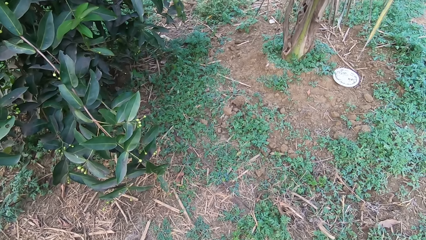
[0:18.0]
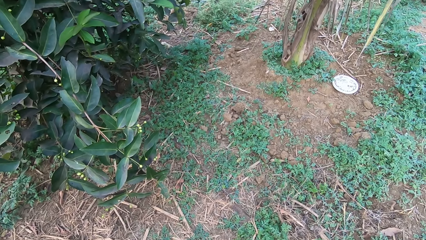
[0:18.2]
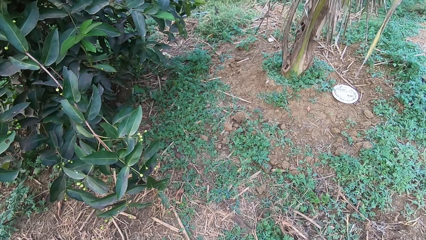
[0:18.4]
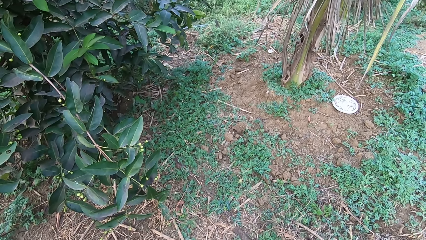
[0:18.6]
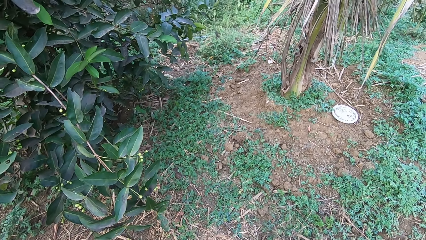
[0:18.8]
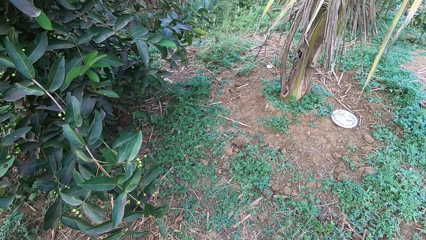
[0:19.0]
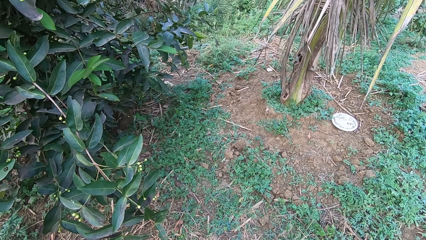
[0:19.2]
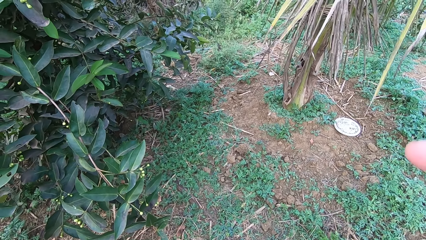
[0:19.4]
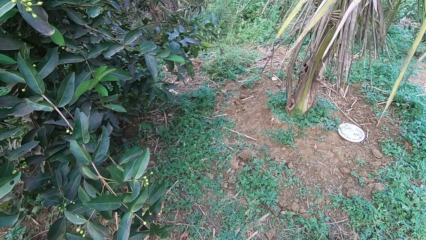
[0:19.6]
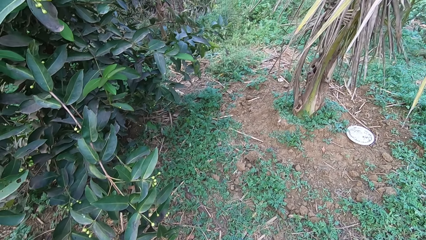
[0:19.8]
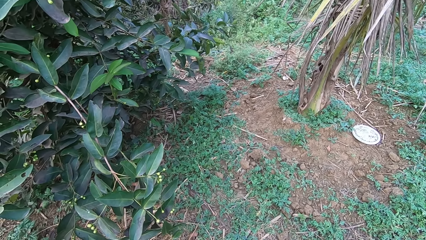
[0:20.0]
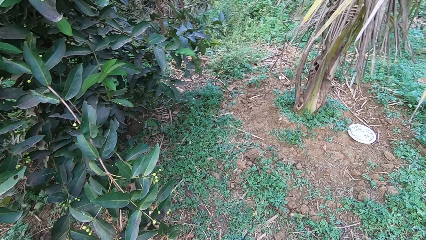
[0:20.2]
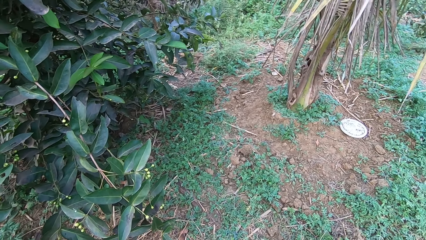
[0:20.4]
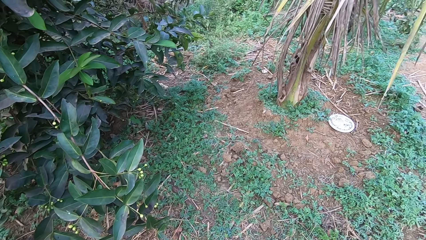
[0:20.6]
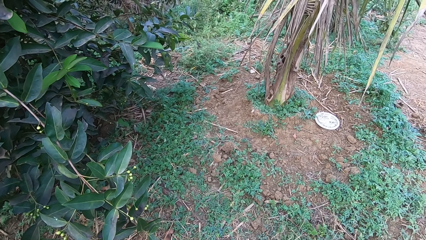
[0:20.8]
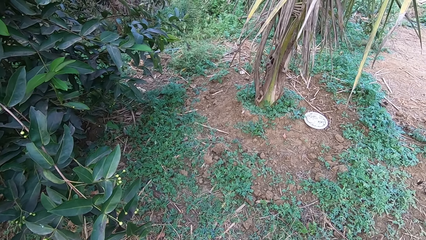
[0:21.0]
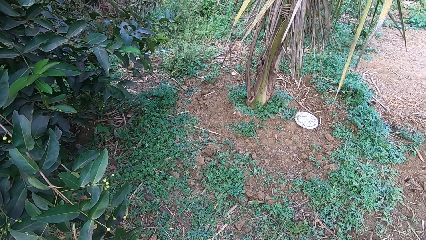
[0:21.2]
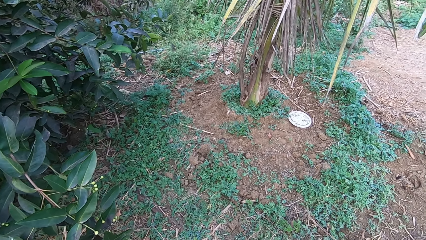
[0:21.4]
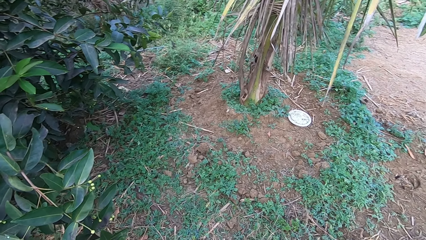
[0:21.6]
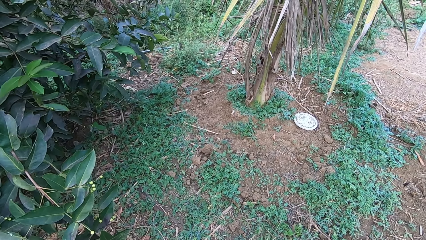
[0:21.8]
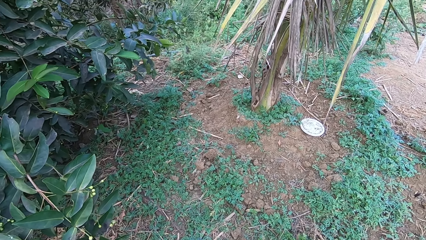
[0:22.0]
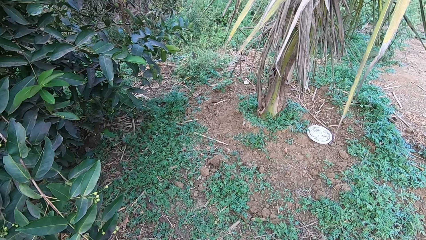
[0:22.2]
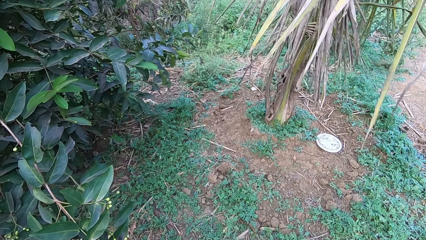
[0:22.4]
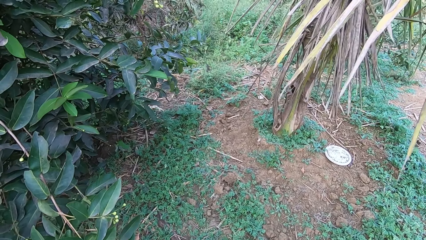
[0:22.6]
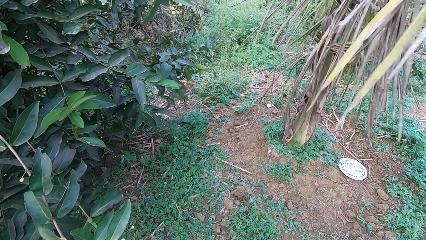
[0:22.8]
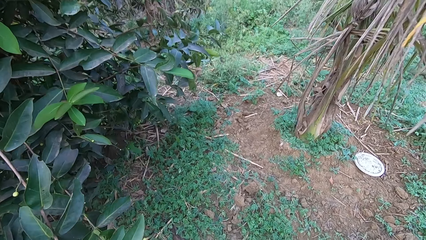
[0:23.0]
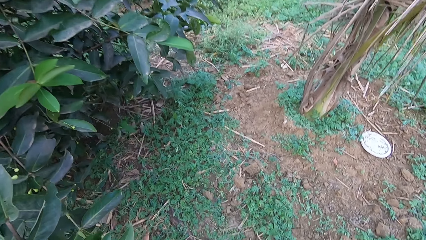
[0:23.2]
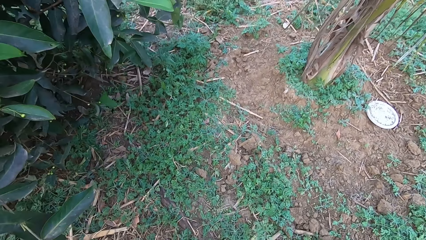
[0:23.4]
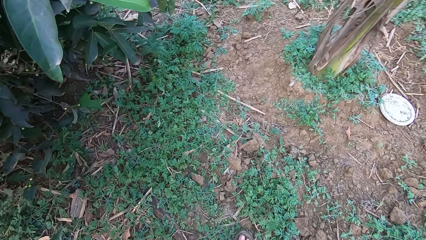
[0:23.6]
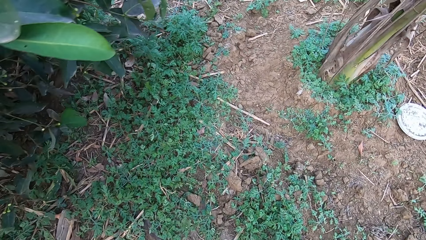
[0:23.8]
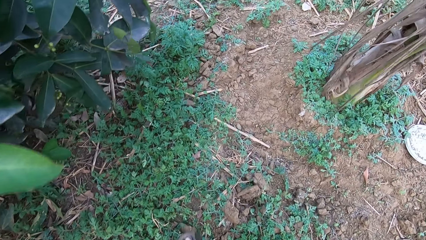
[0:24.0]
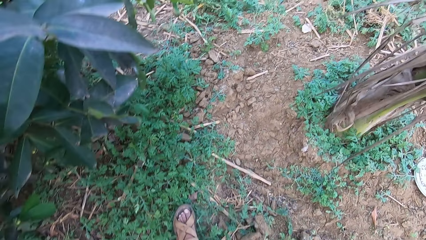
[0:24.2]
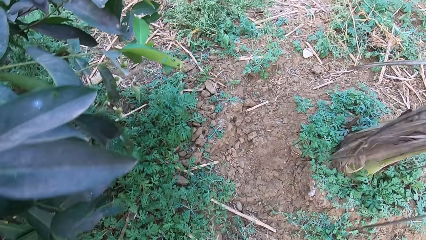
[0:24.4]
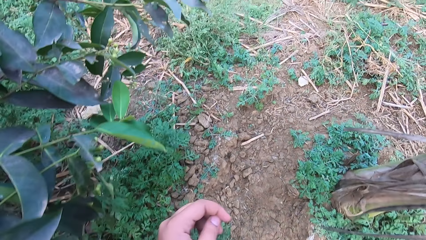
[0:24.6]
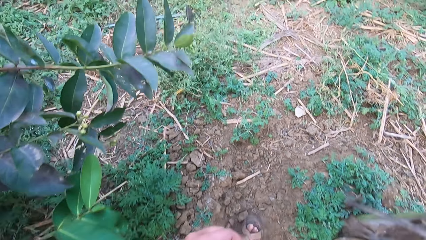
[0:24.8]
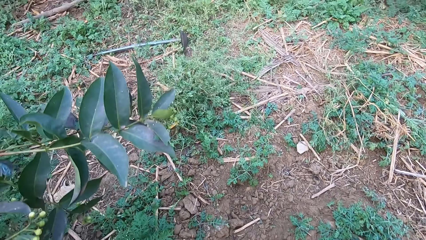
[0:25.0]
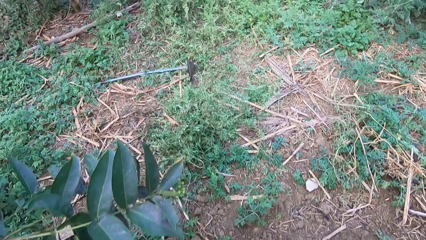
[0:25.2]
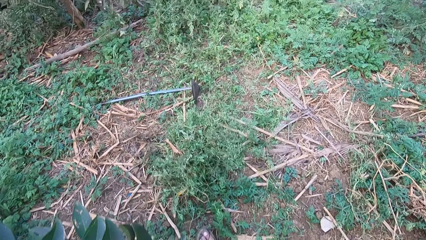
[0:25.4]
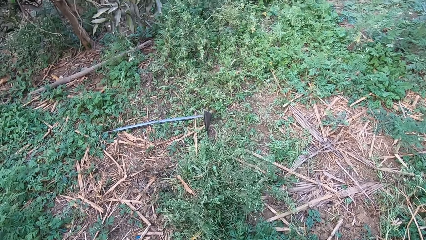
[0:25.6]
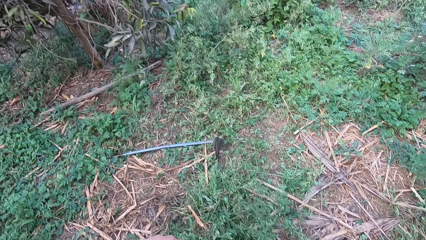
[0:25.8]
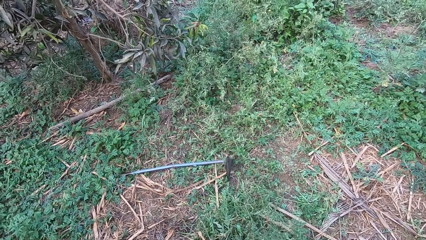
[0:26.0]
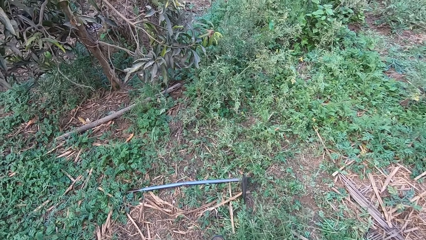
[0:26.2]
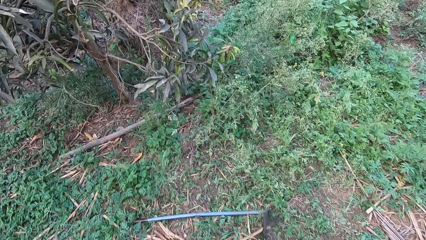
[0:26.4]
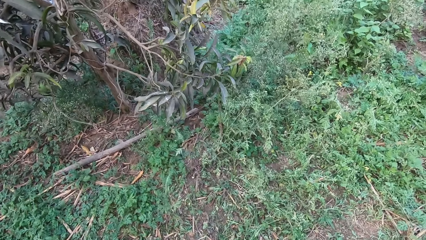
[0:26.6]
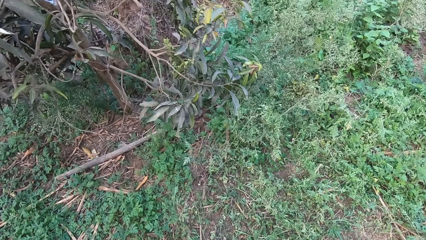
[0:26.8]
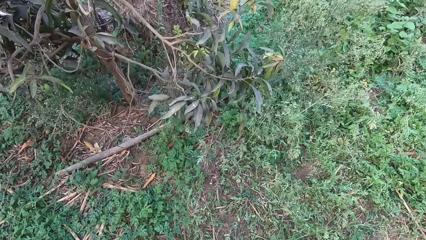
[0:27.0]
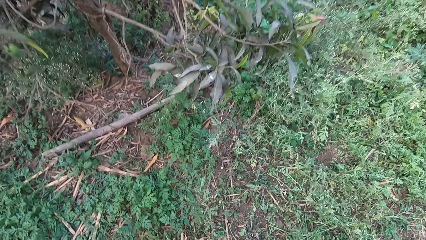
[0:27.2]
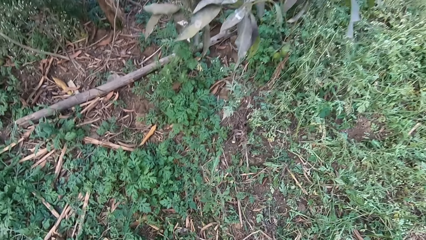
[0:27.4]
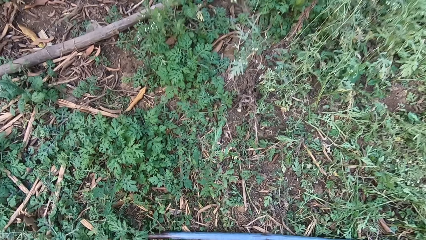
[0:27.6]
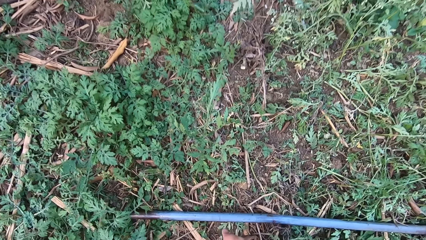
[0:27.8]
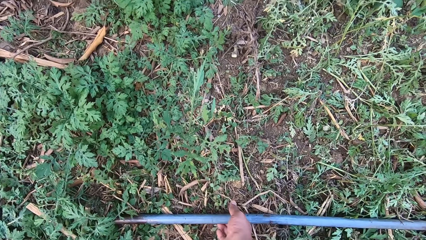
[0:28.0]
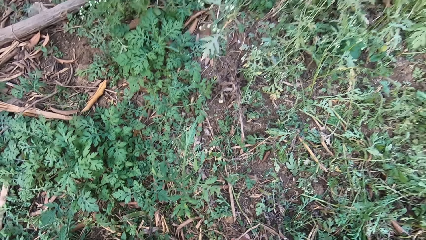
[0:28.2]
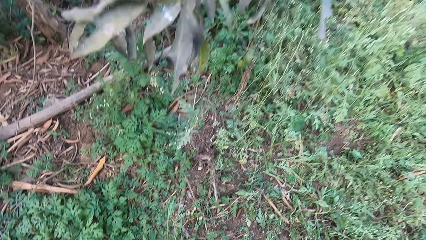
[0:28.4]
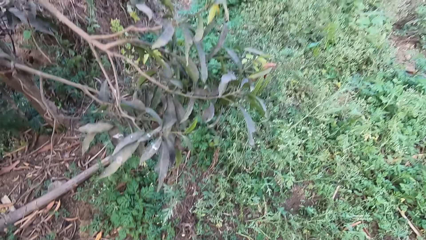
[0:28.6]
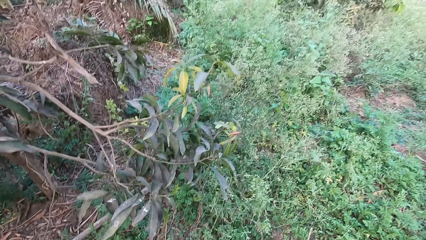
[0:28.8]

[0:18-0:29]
The camera wearer looks around the garden. He walks into a farmland. He walks around the garden. He picks up a hoe from the ground with his right hand.

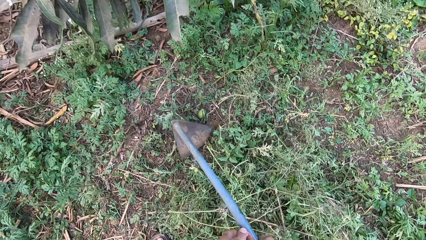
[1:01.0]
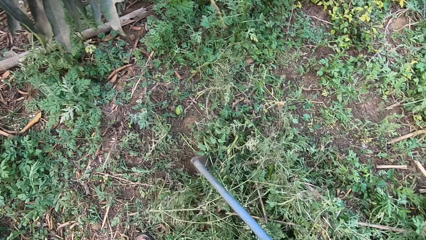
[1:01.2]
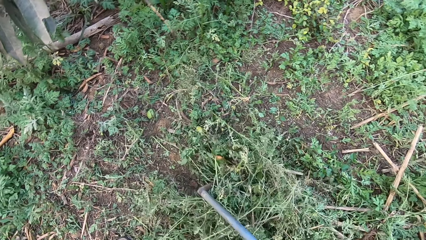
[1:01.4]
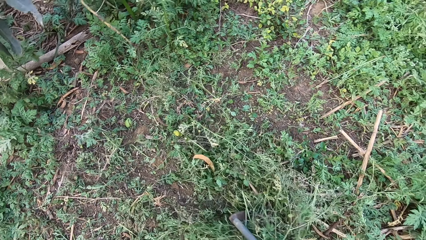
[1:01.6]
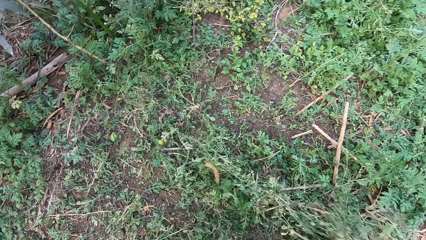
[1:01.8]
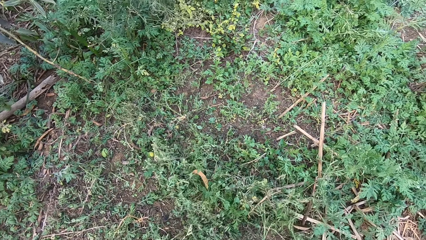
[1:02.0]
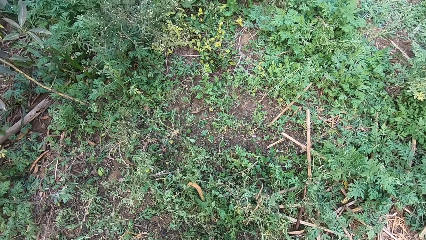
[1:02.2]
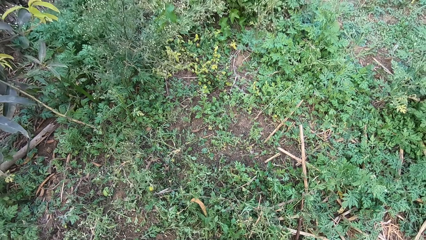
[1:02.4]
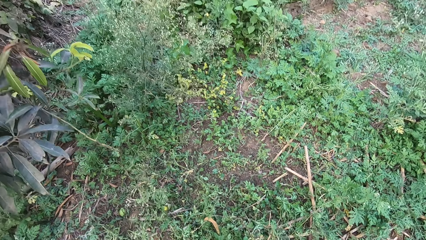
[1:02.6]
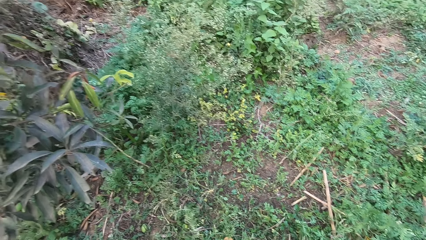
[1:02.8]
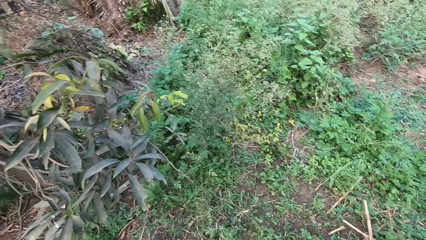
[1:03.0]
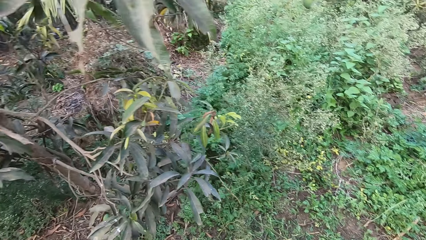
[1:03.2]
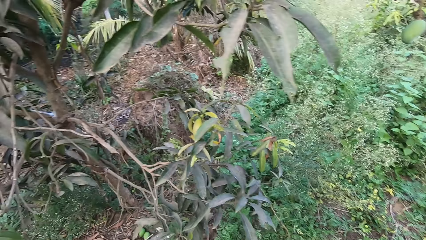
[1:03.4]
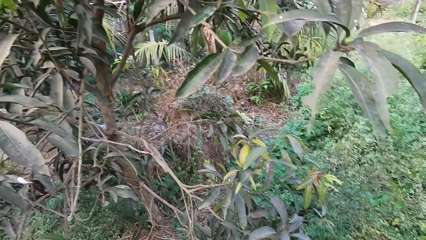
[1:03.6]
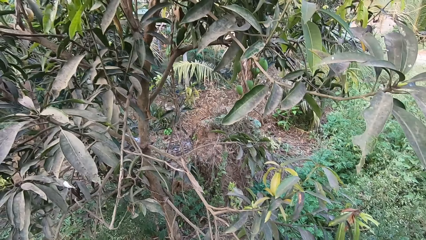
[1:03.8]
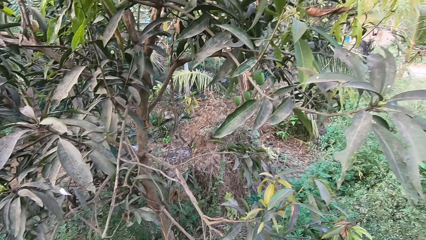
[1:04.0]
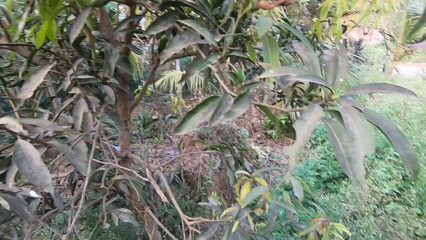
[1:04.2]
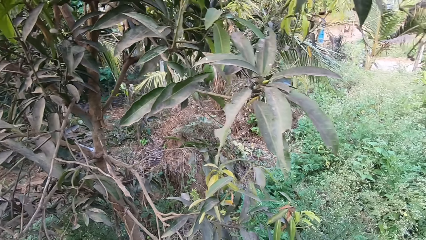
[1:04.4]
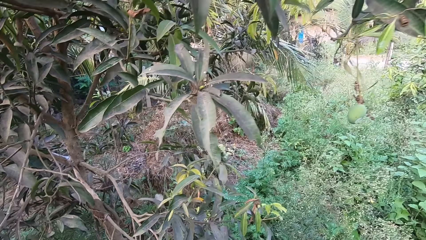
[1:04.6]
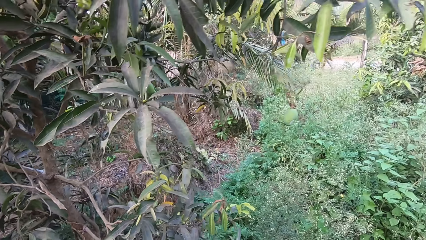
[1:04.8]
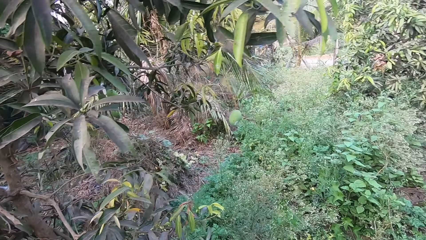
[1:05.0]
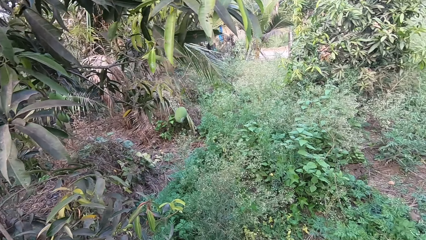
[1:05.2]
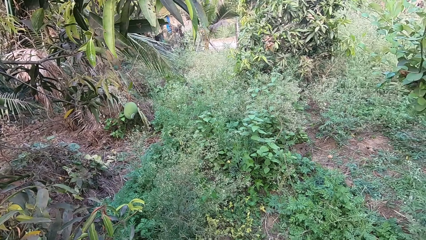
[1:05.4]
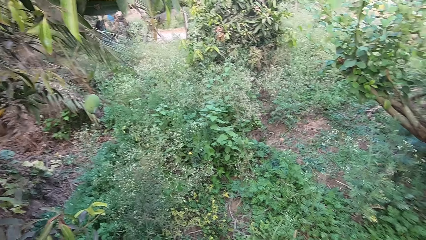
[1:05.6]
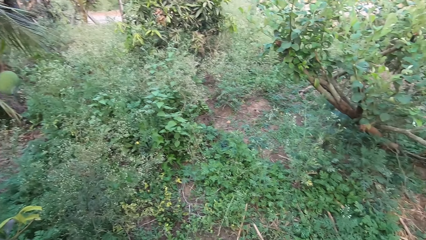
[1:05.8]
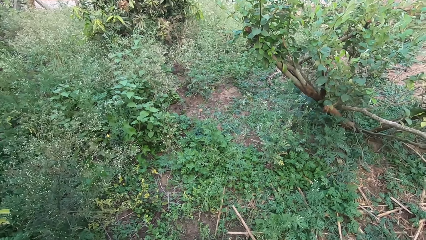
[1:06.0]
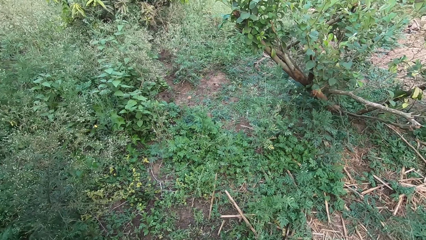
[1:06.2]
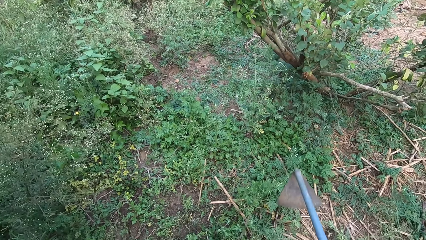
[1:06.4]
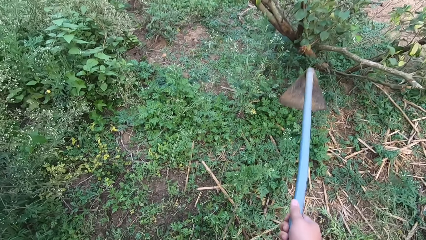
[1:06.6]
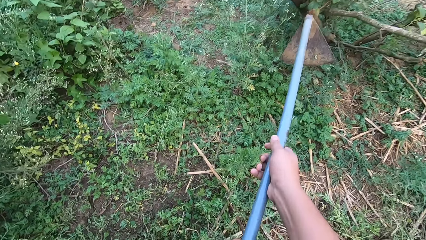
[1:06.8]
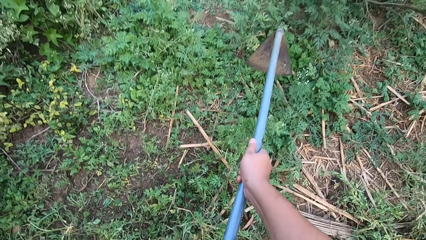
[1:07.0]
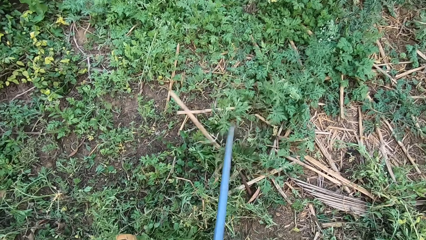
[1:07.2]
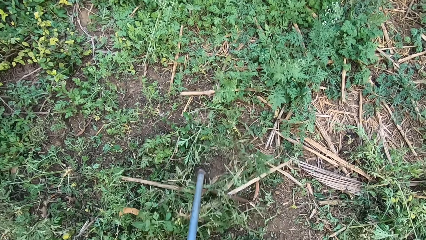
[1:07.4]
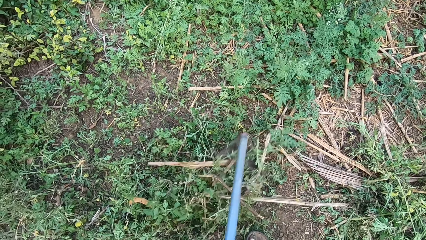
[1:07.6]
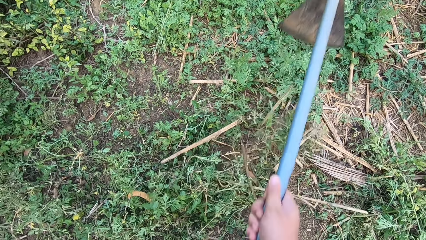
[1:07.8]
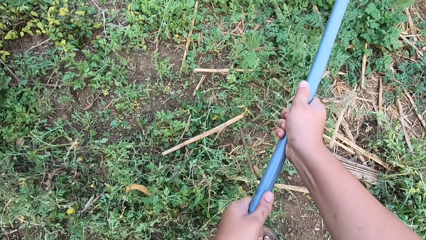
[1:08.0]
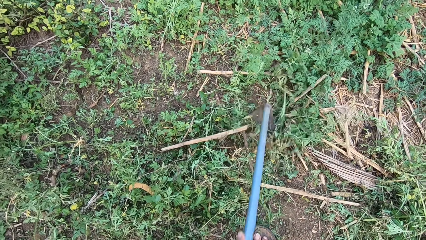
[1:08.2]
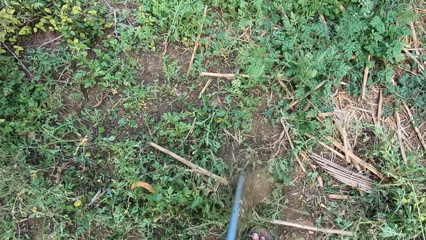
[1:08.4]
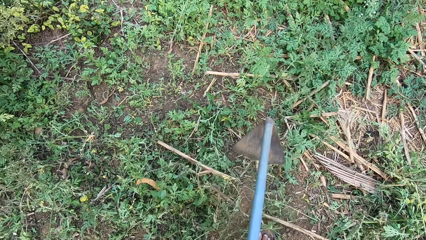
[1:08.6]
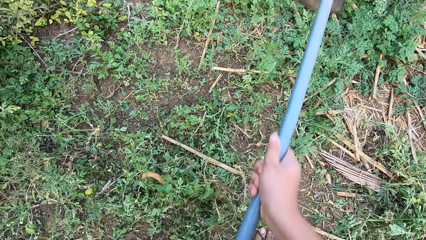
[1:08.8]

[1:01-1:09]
The camera wearer looks around. They cut the weed.
